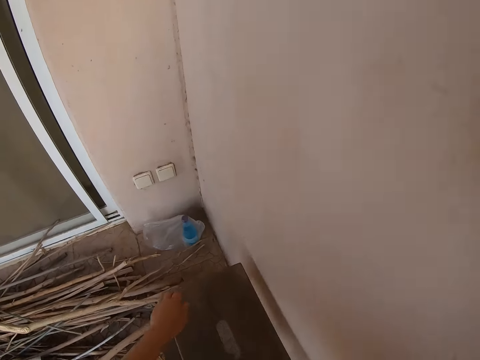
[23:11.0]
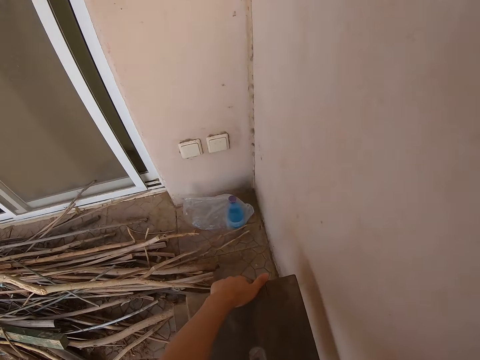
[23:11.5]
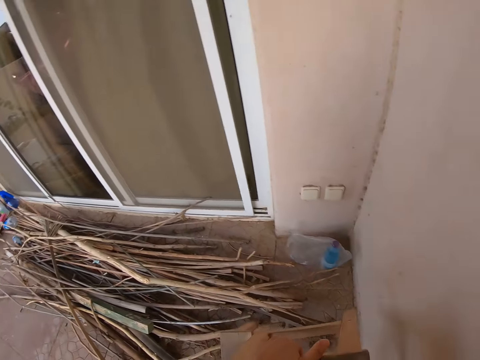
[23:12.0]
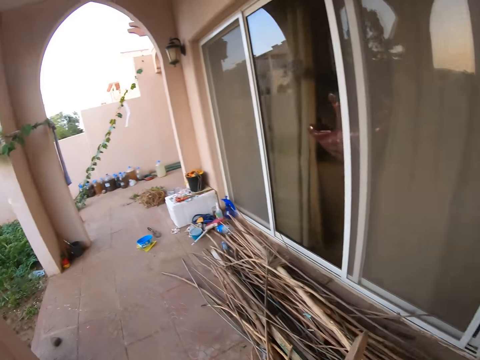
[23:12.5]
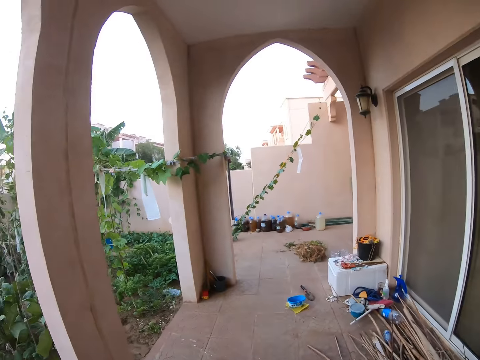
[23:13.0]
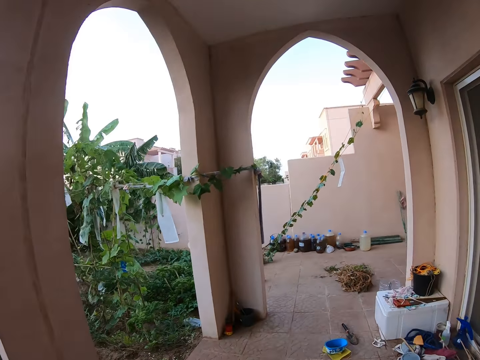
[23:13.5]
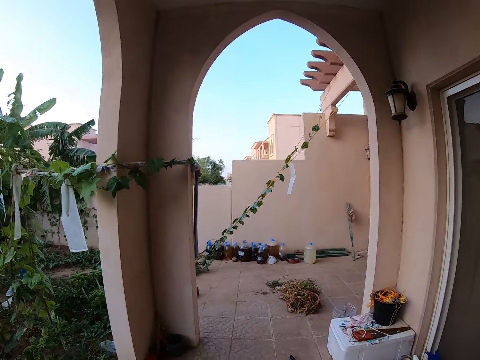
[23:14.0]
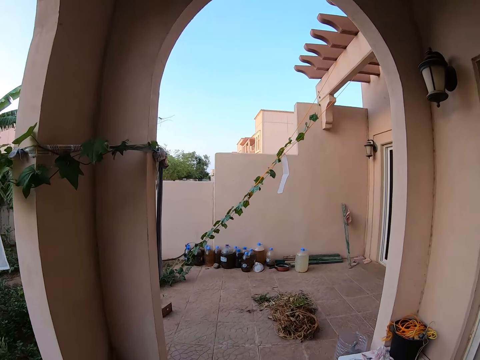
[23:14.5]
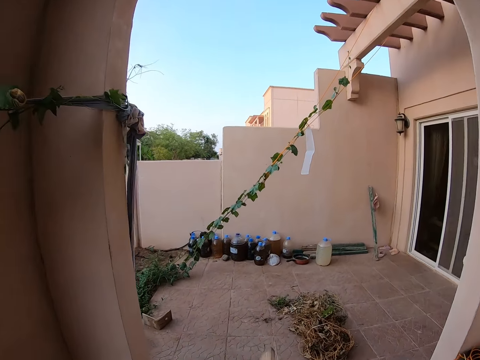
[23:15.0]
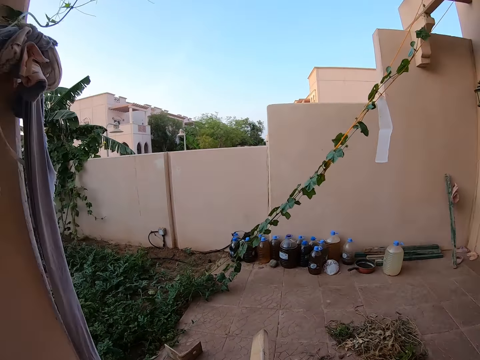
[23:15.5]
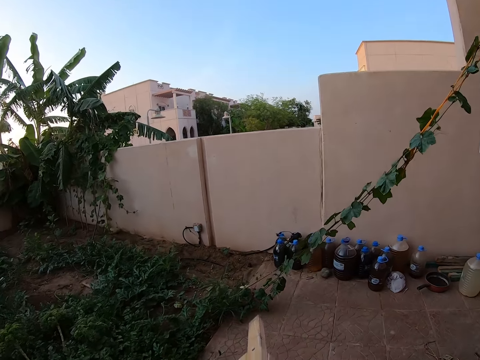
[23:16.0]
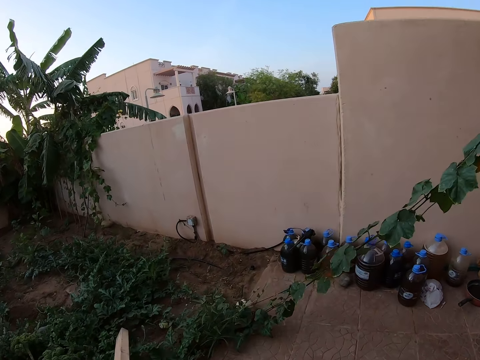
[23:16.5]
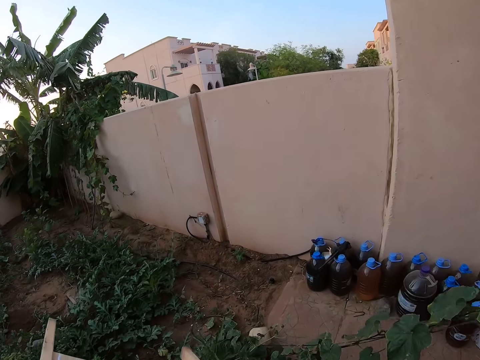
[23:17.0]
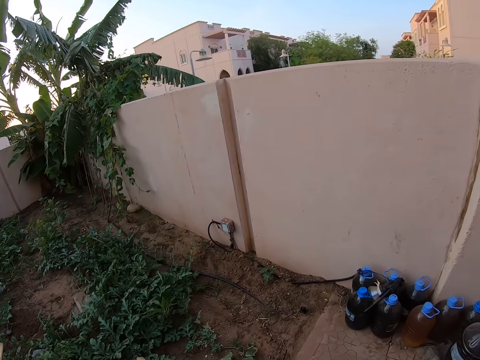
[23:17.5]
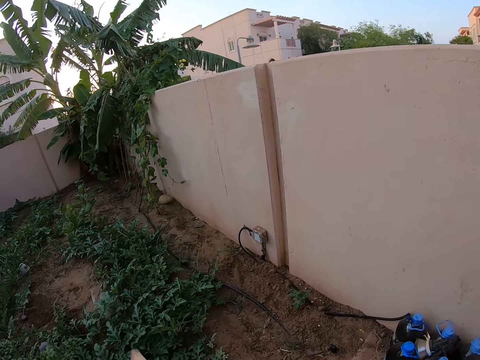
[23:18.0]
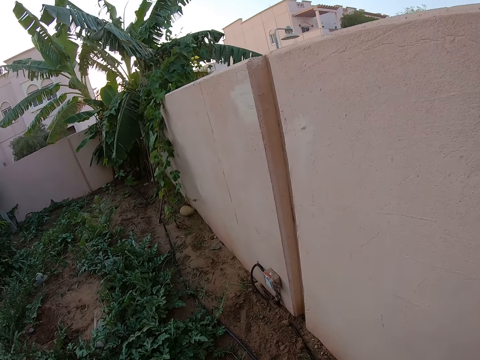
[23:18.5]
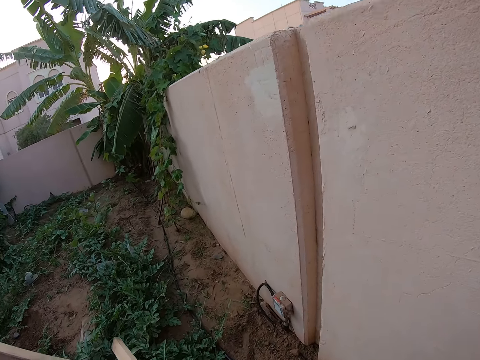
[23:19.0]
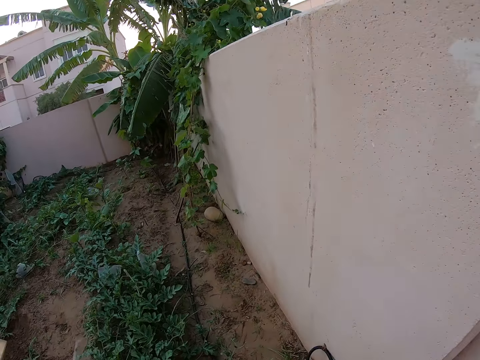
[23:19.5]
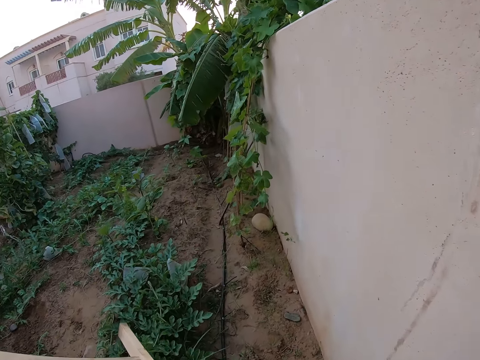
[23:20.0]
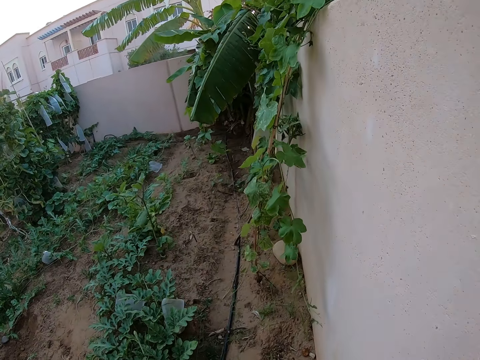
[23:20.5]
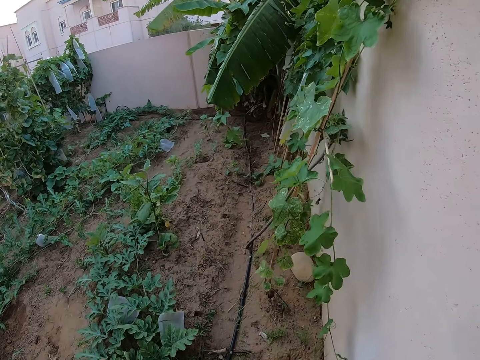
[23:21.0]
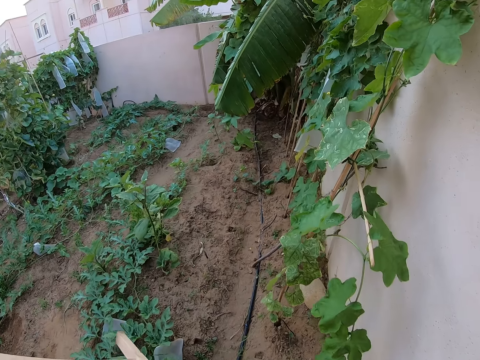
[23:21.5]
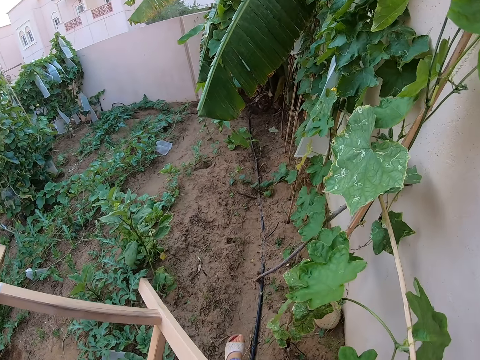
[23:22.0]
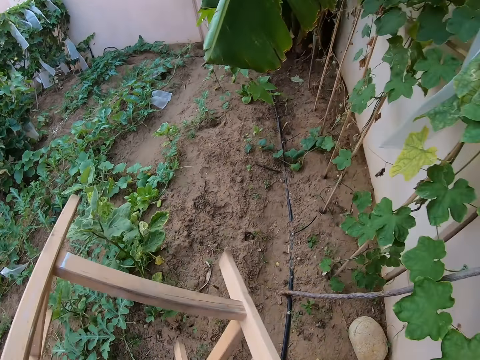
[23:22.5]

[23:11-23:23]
The camera wearer picks a stool from the floor. They walk around the veranda. They walk around the garden.

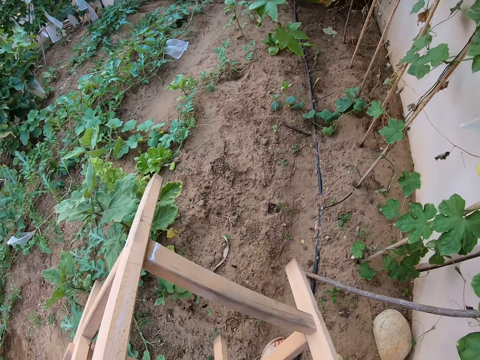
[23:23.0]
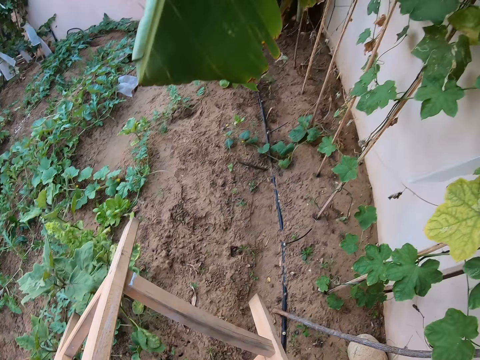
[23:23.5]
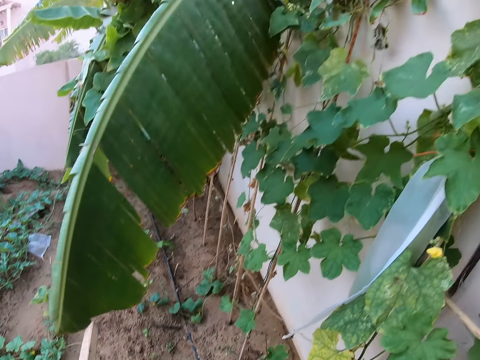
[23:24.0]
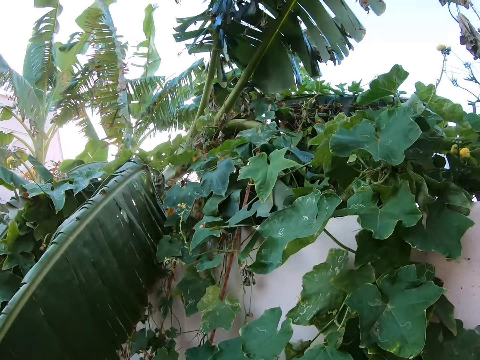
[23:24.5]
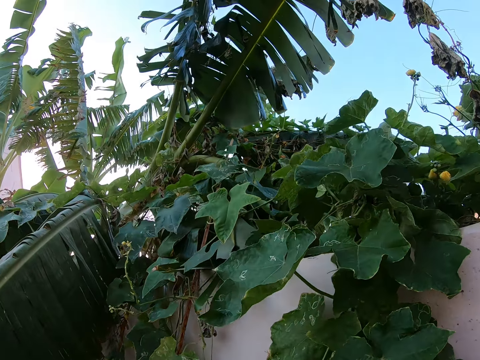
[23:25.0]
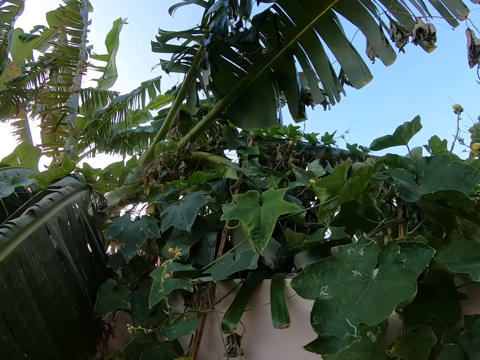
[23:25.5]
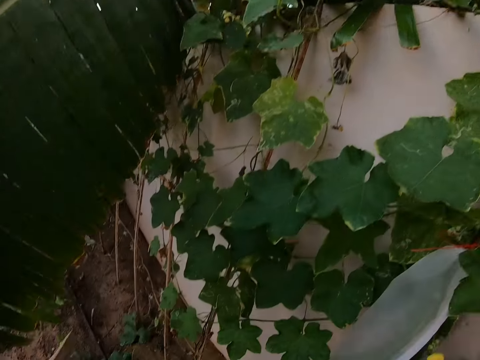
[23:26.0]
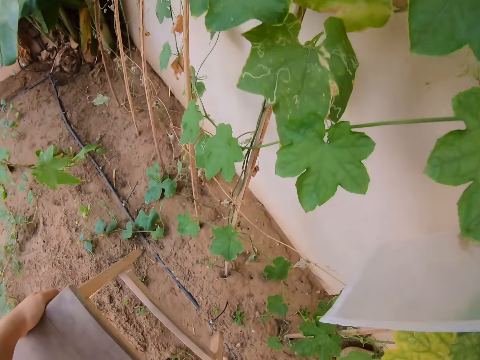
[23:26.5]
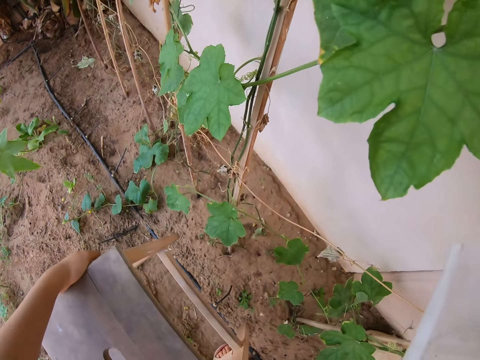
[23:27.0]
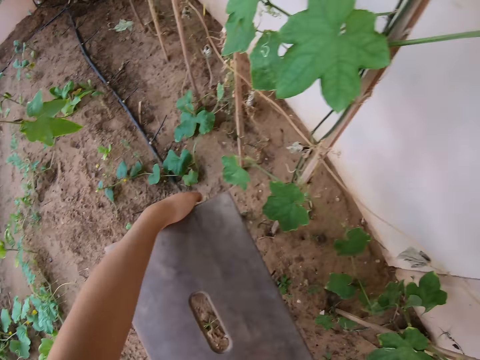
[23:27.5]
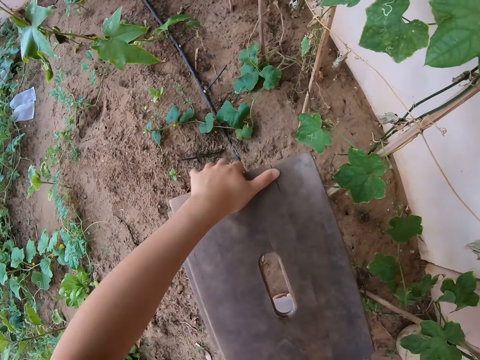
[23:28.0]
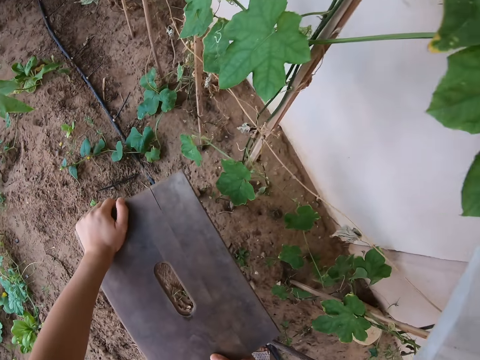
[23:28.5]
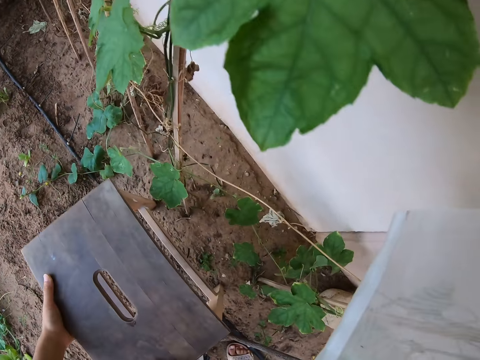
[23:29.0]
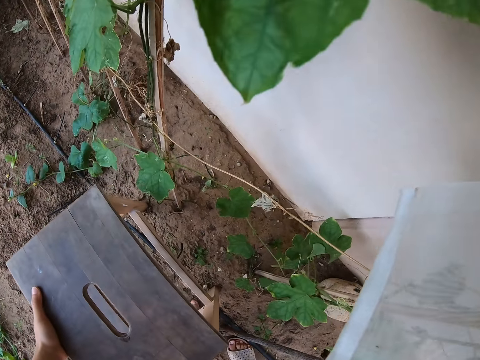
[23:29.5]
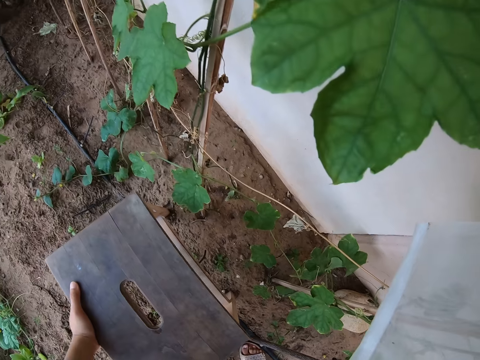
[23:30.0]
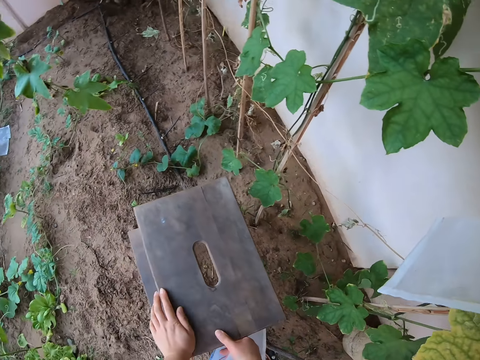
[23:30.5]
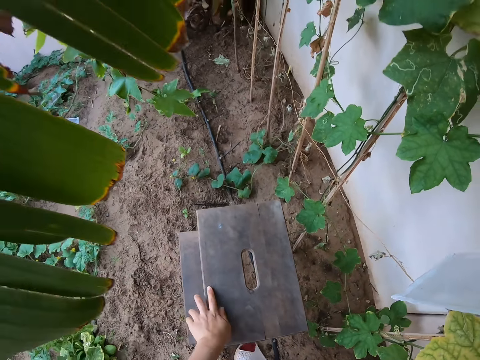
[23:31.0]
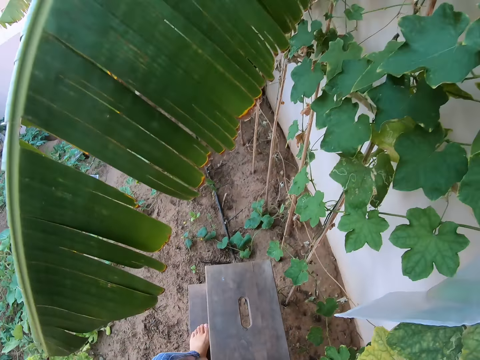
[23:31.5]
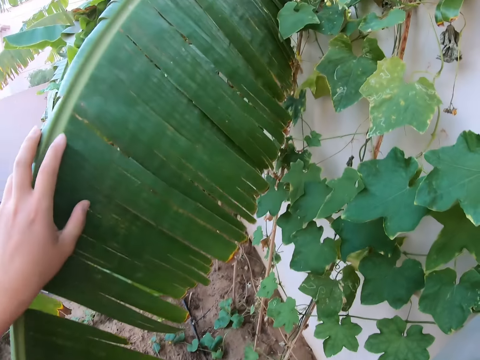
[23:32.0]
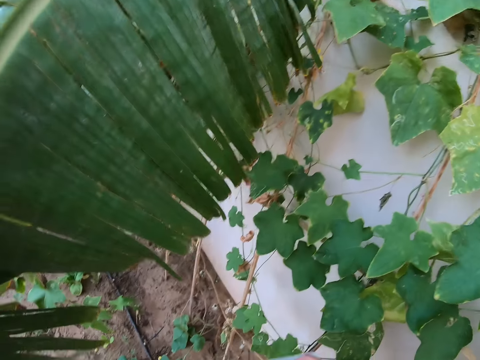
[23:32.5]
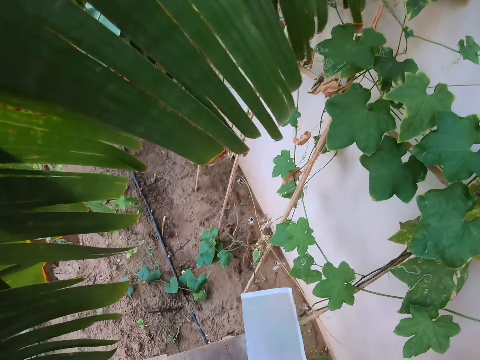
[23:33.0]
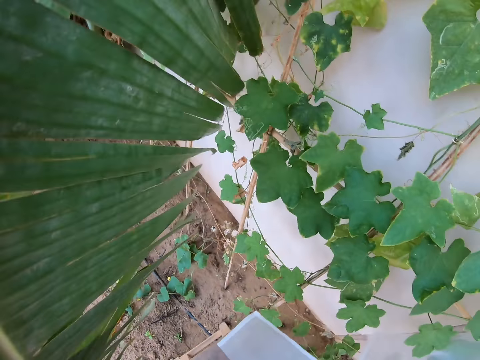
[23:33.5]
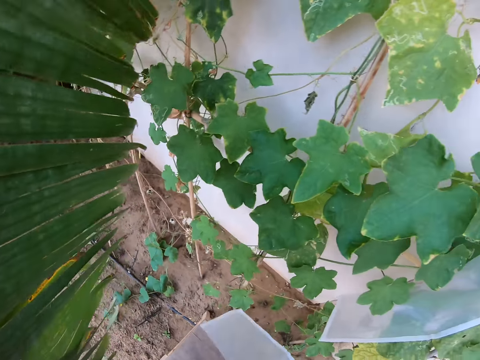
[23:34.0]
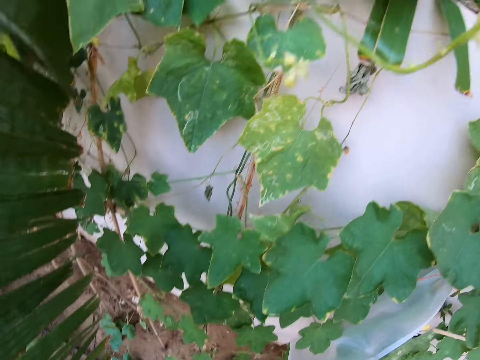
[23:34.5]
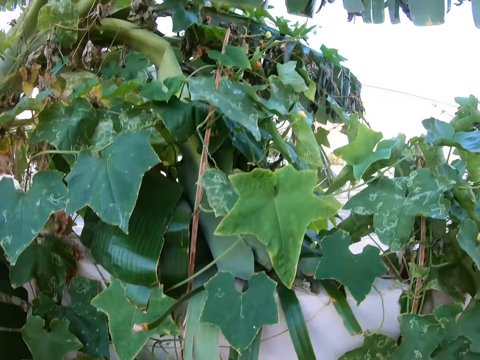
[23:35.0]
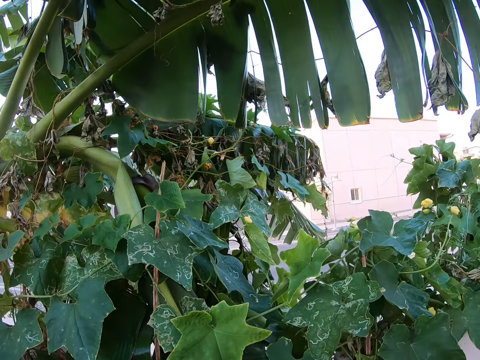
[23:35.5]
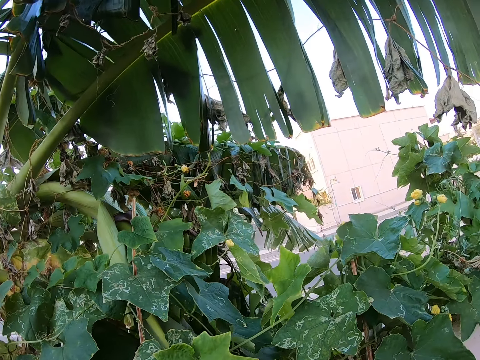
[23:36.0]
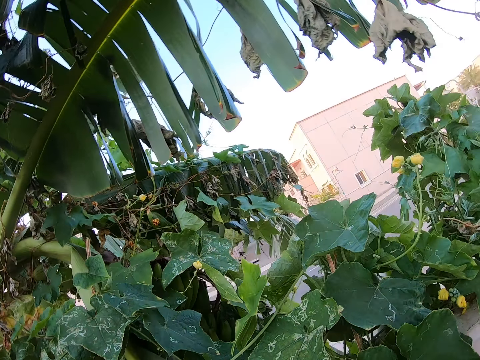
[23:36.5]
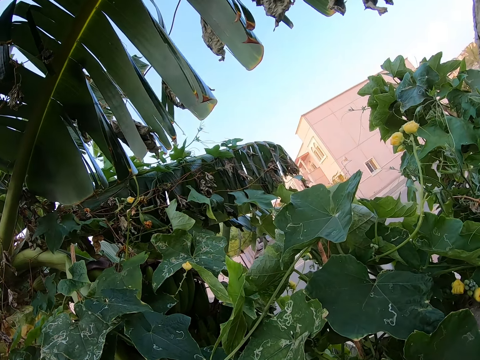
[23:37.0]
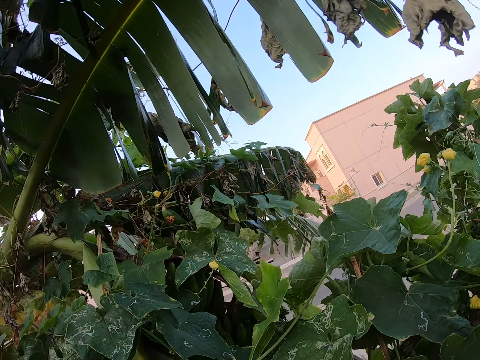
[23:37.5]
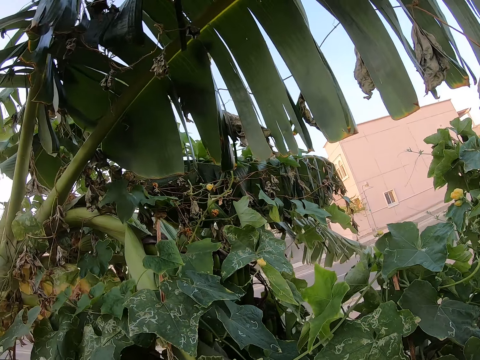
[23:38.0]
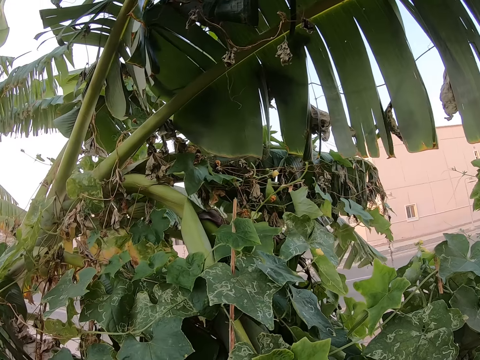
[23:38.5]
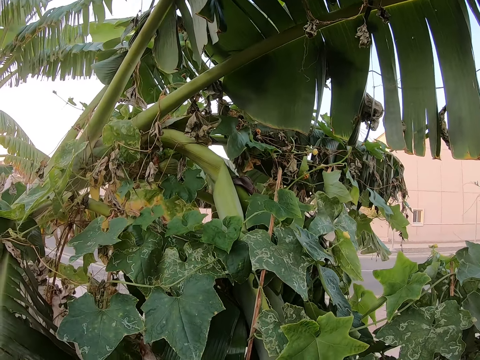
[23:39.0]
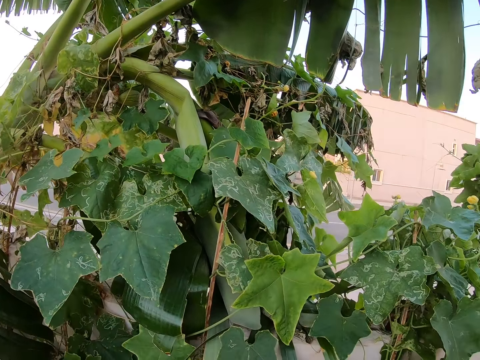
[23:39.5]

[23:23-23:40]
The camera wearer looks around the cucumber plant. They place the stool on the ground. They adjust the stool on the ground. They step on the stool. They look around the cucumber plant.
